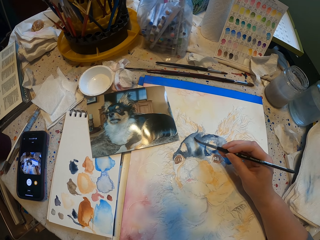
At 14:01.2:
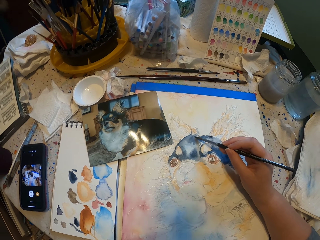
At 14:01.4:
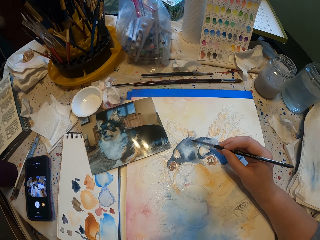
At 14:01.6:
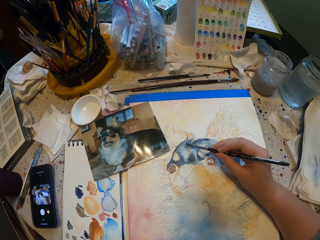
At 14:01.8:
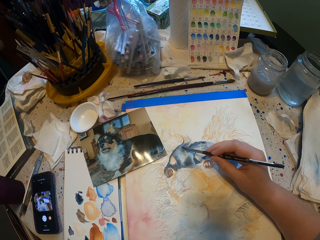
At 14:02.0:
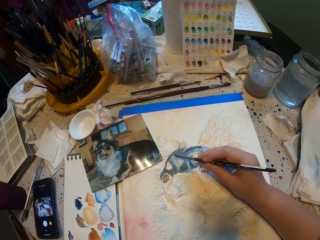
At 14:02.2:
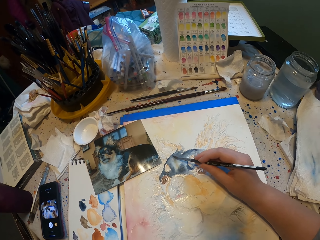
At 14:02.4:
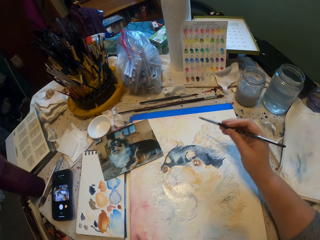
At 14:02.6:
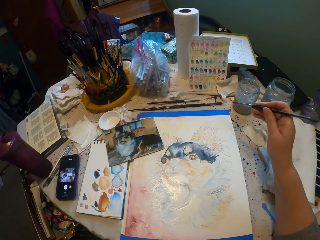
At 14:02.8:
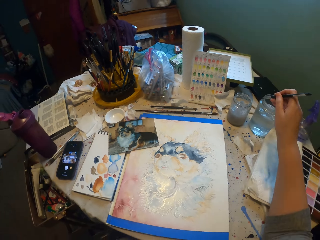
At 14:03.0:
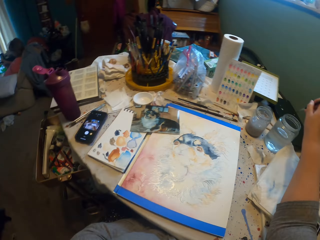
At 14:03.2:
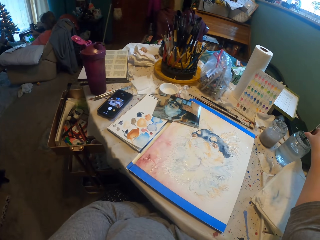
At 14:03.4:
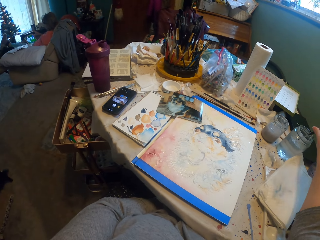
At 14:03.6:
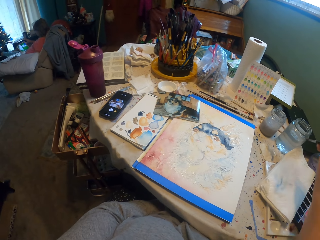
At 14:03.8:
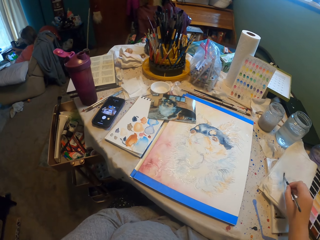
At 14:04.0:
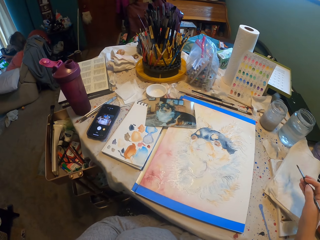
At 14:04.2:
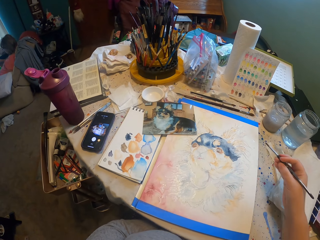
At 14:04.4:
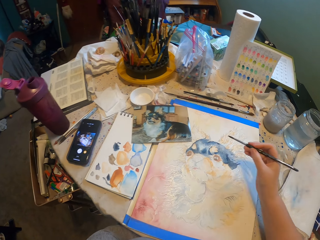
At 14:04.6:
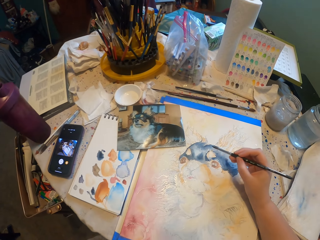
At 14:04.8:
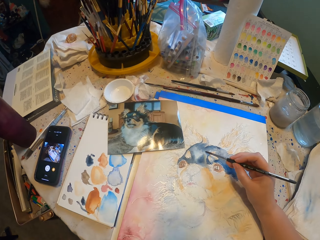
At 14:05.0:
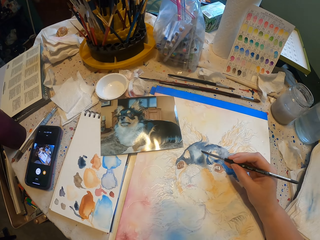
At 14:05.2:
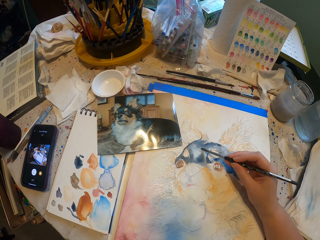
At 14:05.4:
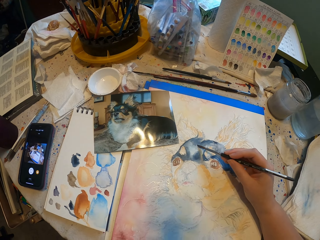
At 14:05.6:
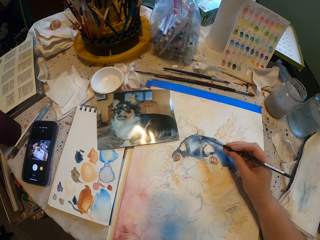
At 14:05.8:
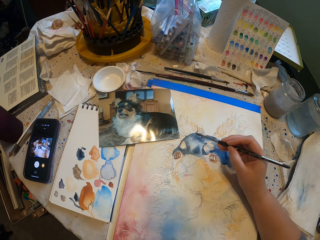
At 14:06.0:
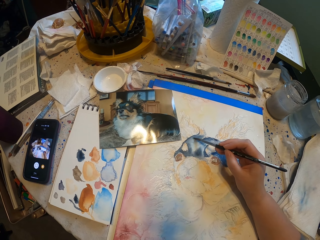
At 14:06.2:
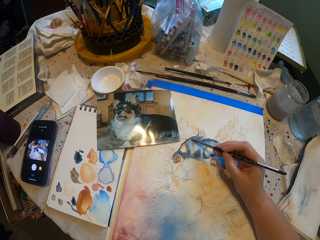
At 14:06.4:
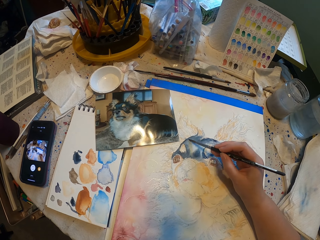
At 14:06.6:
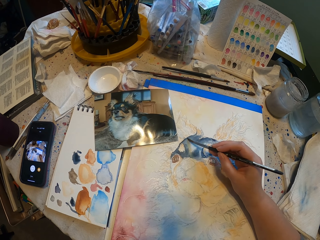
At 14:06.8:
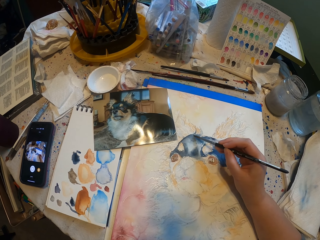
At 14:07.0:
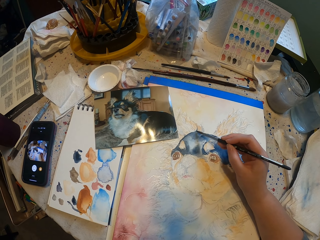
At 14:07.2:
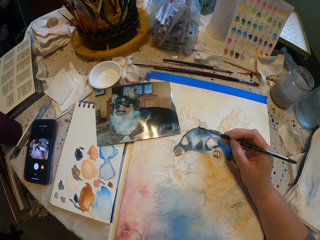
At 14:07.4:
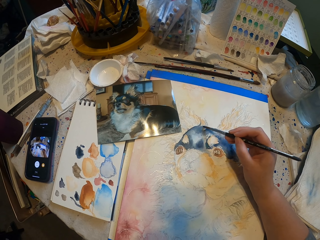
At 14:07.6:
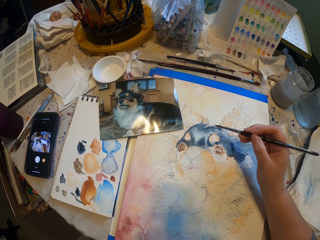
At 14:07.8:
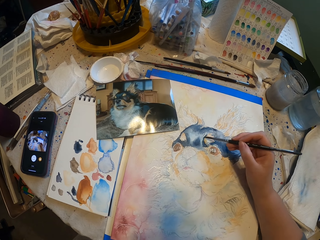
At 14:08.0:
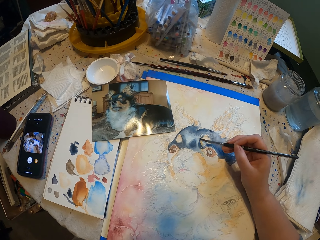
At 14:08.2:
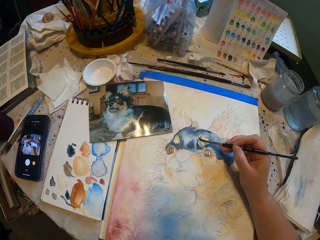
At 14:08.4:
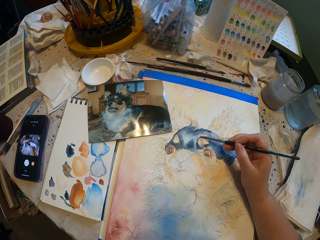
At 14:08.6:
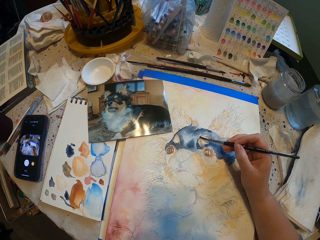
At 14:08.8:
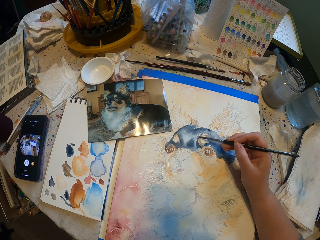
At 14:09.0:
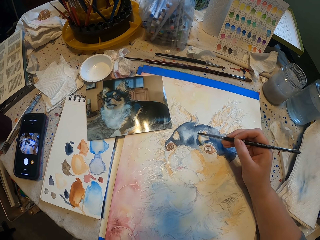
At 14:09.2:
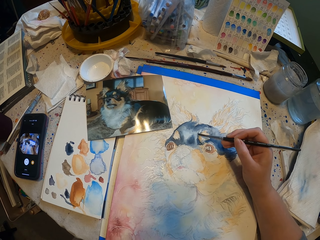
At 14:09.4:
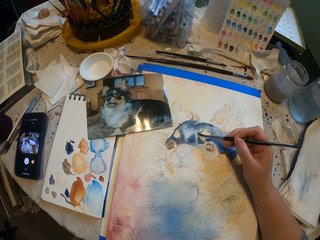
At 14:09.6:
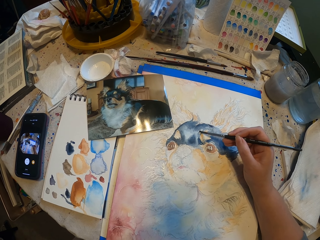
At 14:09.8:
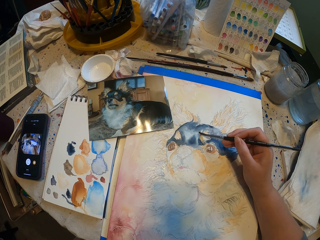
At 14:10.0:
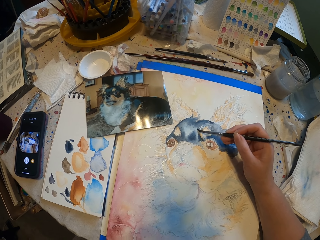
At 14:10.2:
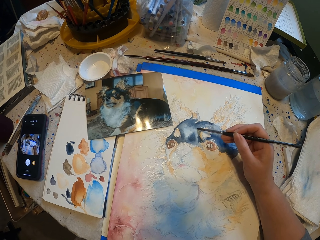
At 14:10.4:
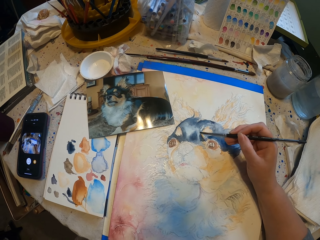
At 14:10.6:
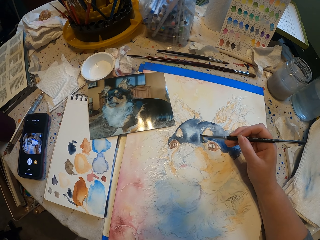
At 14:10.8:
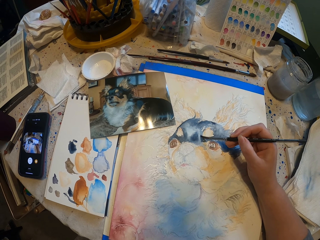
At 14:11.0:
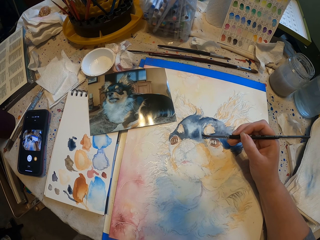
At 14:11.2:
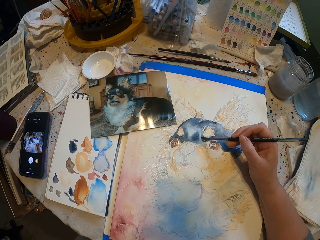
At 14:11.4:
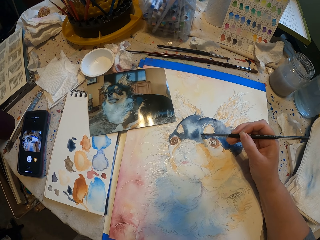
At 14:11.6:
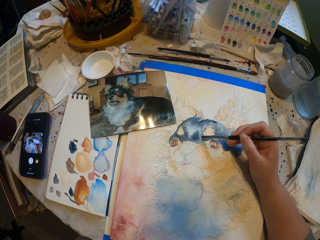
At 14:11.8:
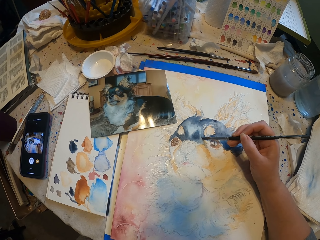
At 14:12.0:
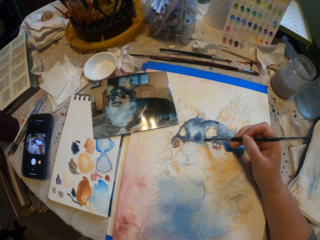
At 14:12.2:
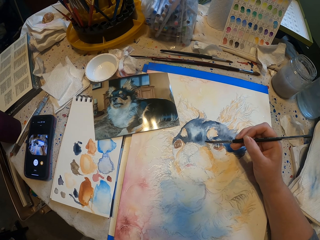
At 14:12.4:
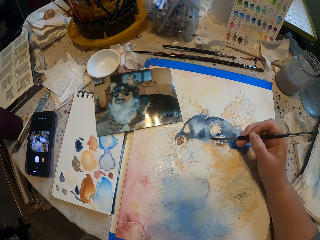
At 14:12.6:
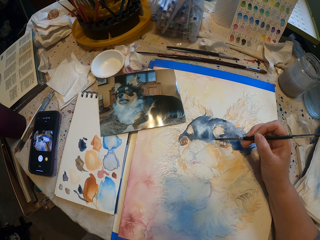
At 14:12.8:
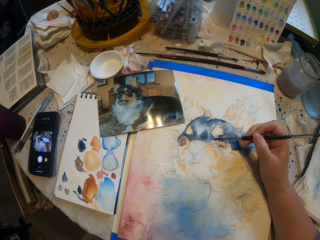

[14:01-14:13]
The camera wearer dips the painting brush in the water. They wipe the painting brush on the paper and paint a picture on the paper.

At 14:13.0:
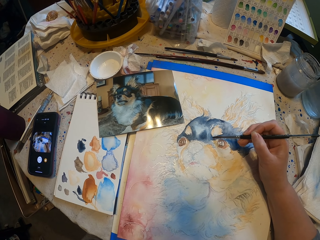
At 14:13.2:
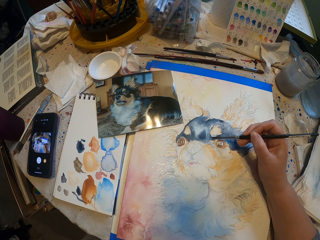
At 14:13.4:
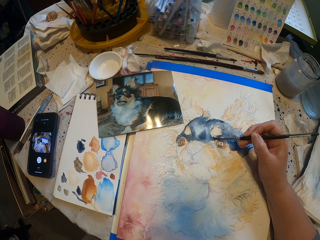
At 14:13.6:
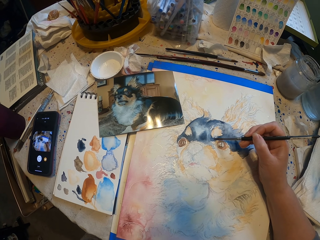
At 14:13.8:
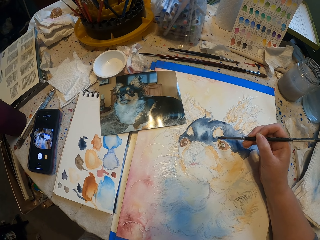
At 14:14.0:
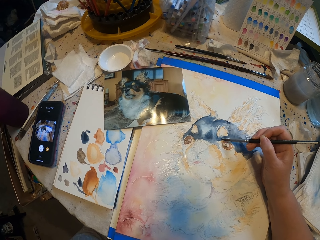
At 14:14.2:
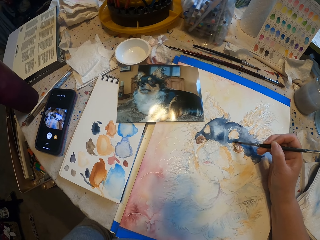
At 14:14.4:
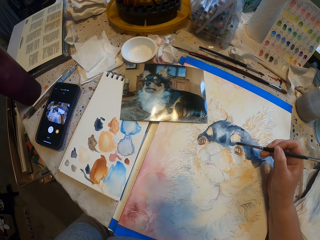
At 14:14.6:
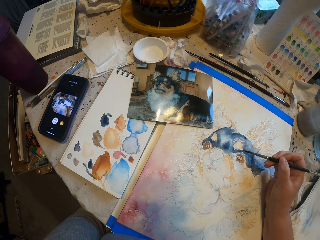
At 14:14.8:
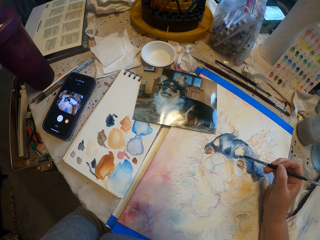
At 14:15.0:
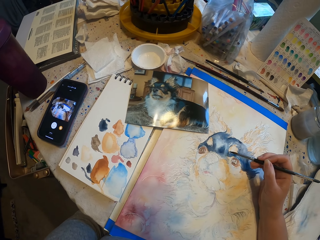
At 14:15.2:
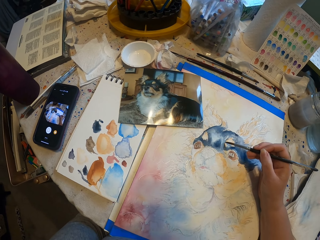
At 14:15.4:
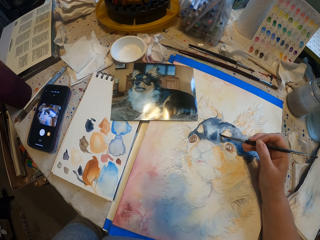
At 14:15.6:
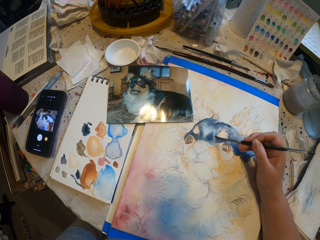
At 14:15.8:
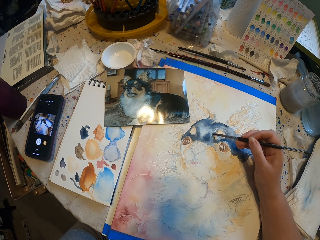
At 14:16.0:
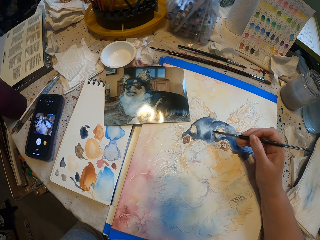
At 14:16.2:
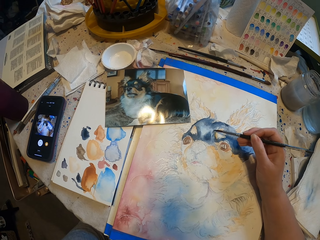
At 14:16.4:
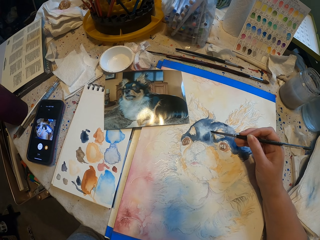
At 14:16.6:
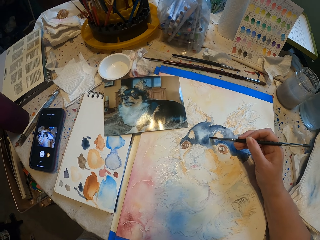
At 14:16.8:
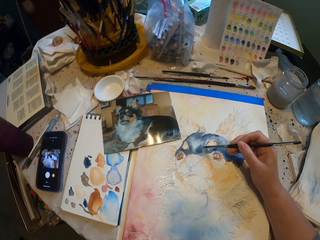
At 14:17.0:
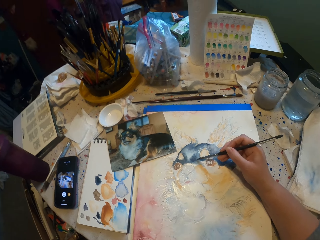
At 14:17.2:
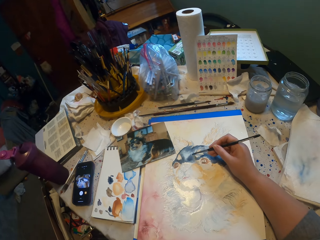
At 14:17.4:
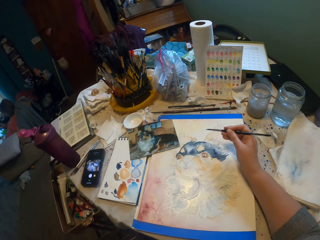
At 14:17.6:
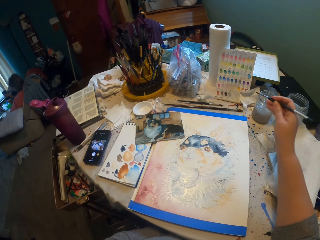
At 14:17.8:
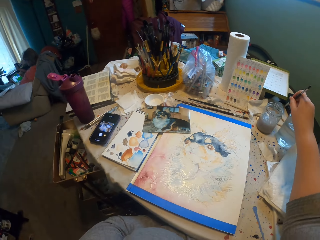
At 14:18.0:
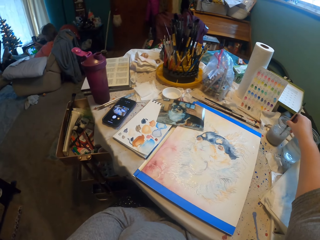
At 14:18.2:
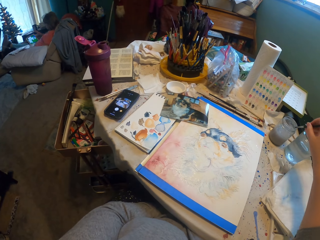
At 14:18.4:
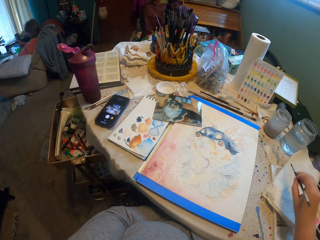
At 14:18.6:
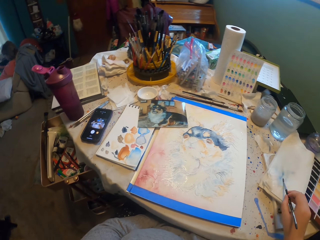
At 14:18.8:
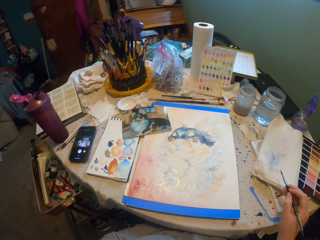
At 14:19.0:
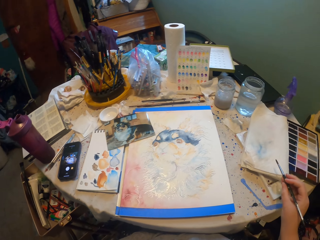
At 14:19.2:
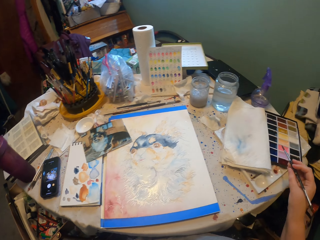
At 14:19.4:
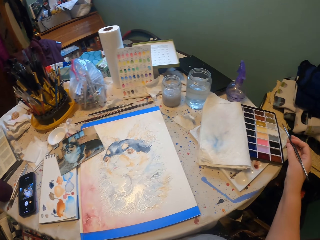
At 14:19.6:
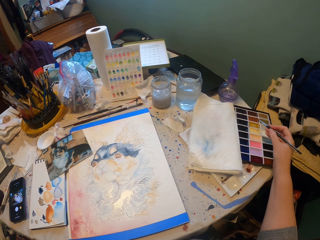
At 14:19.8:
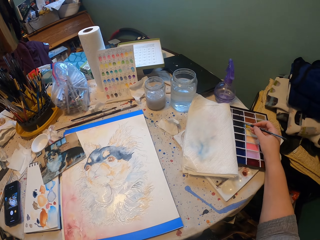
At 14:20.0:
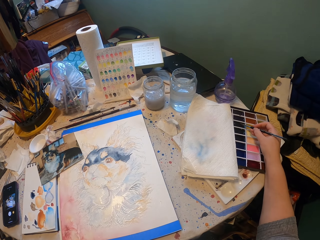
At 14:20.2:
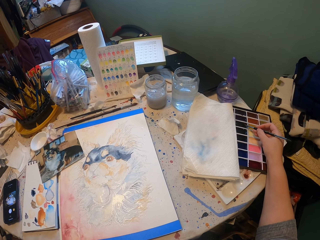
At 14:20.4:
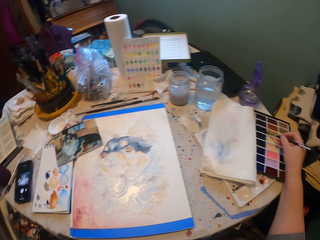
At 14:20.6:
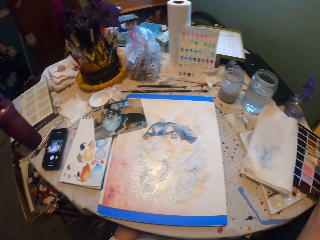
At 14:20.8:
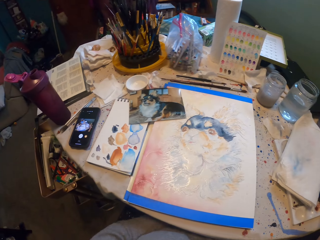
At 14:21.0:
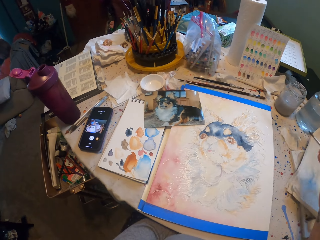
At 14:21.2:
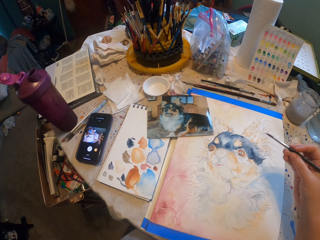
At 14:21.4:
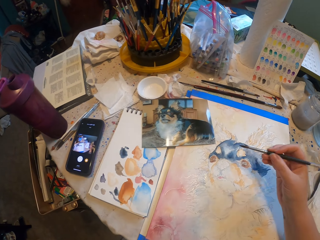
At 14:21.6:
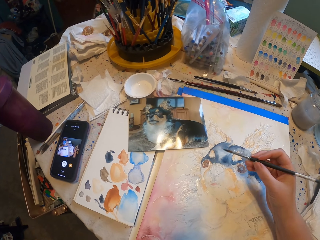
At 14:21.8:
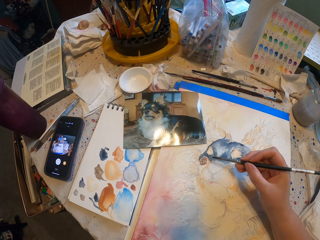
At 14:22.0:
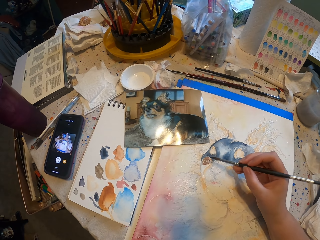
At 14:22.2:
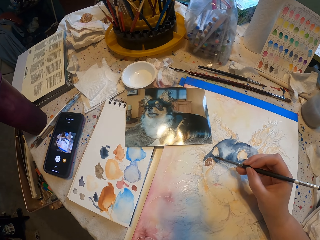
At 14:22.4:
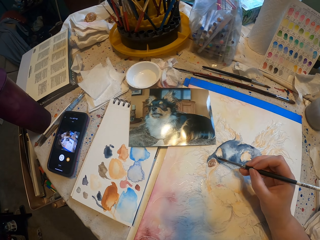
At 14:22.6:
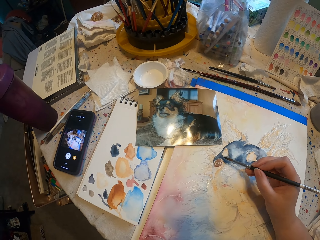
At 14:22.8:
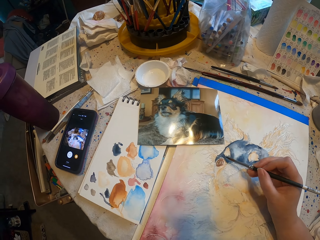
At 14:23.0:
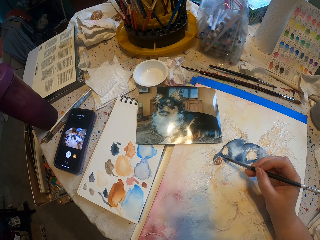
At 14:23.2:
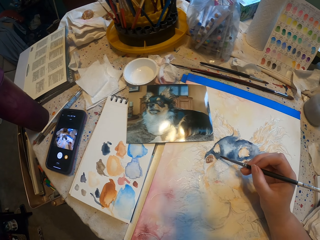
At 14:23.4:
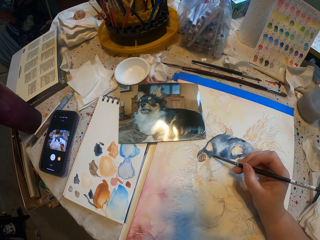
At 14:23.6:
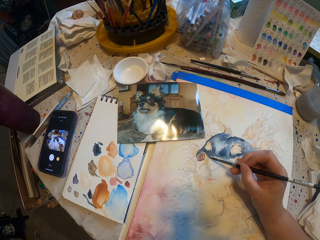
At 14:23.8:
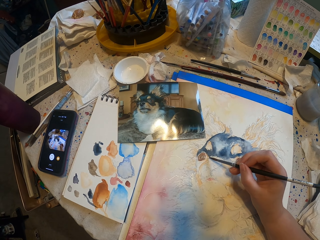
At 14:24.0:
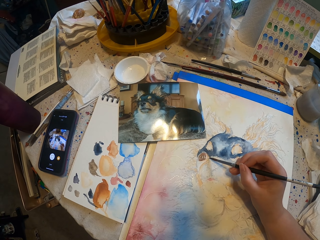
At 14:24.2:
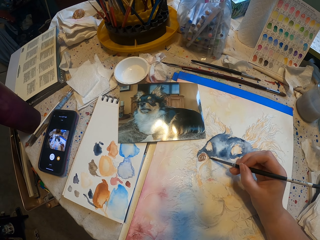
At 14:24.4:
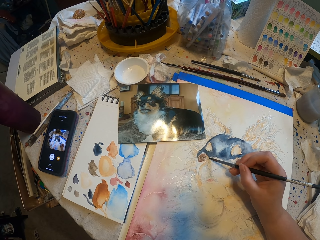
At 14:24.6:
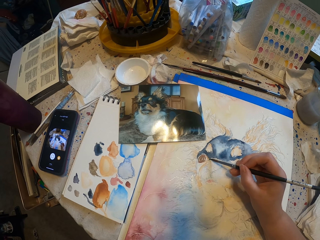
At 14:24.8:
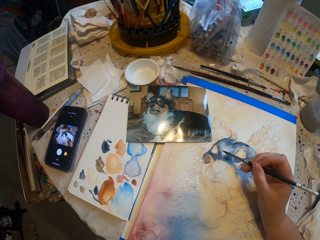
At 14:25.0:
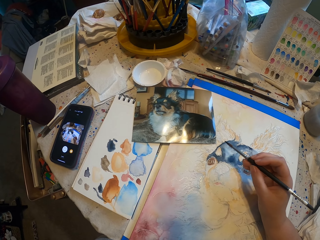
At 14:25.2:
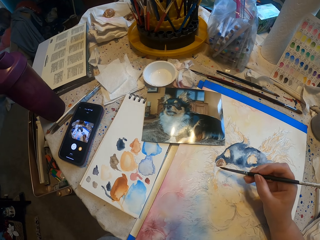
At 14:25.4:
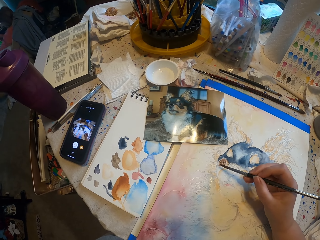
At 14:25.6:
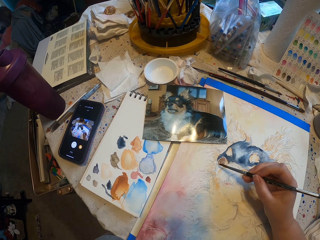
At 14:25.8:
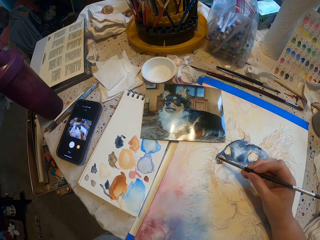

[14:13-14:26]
The camera wearer dips the painting brush in the water. They wipe the painting brush on the paper, touch the painting brush on the color and paint a picture on the paper.
